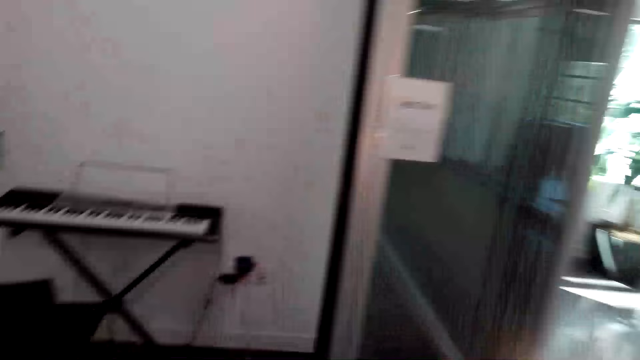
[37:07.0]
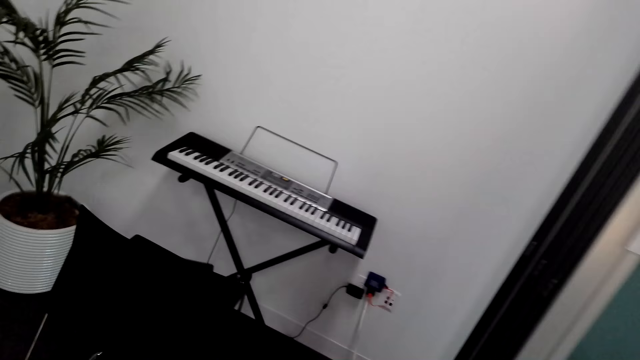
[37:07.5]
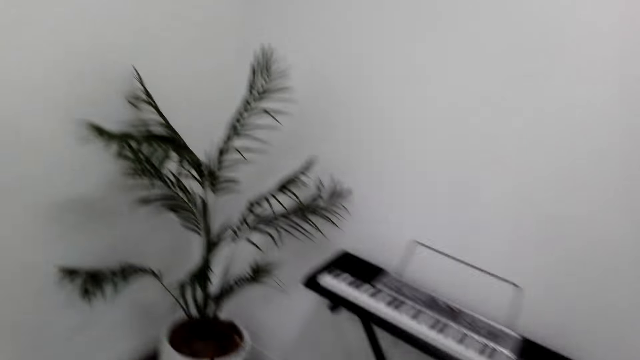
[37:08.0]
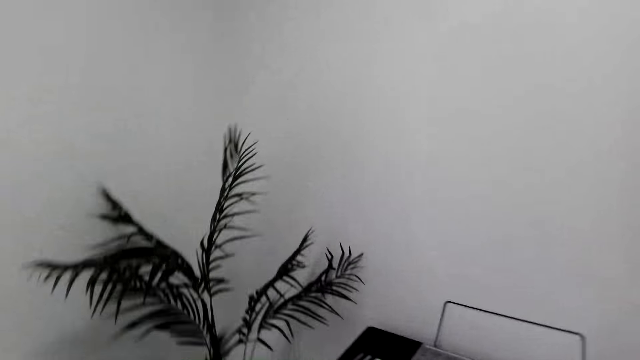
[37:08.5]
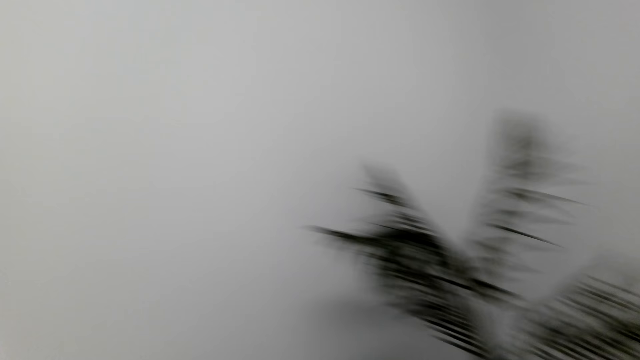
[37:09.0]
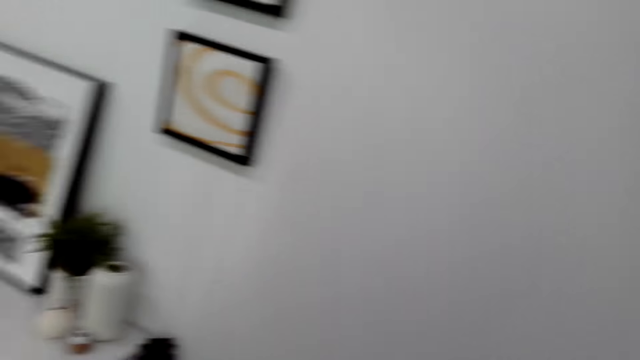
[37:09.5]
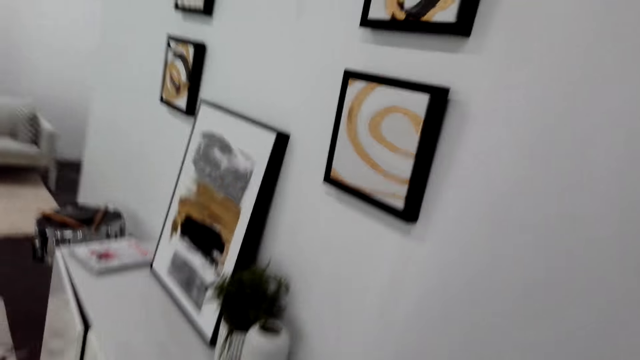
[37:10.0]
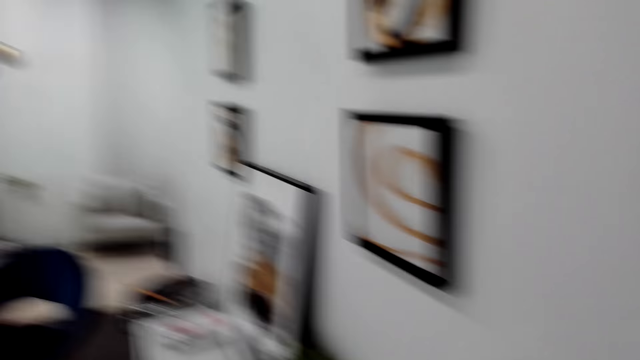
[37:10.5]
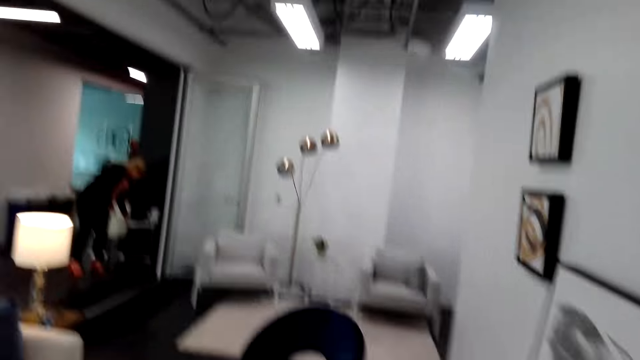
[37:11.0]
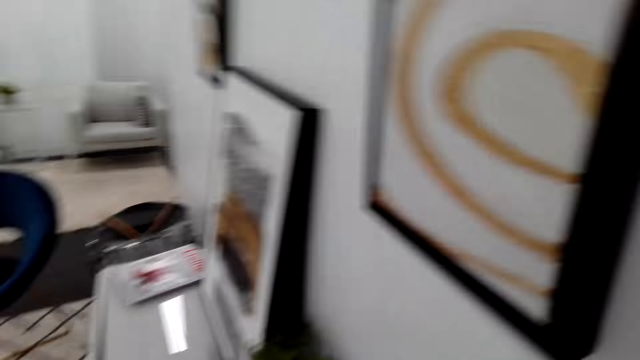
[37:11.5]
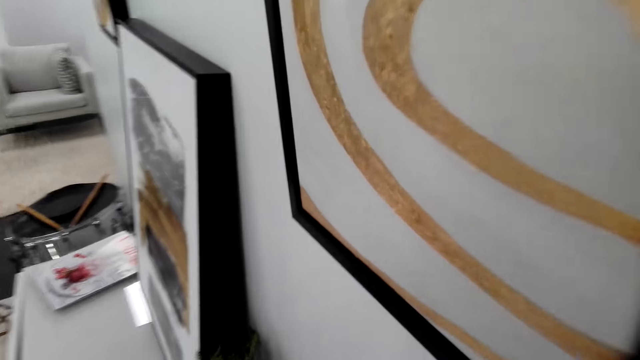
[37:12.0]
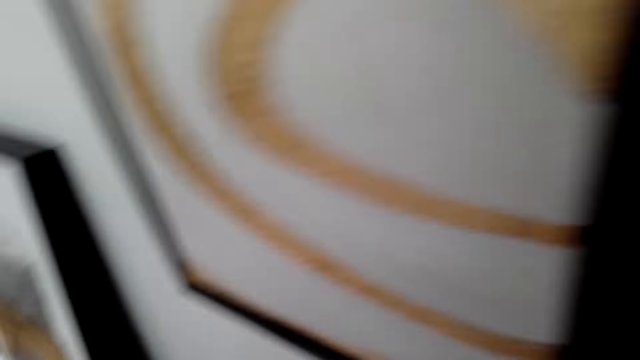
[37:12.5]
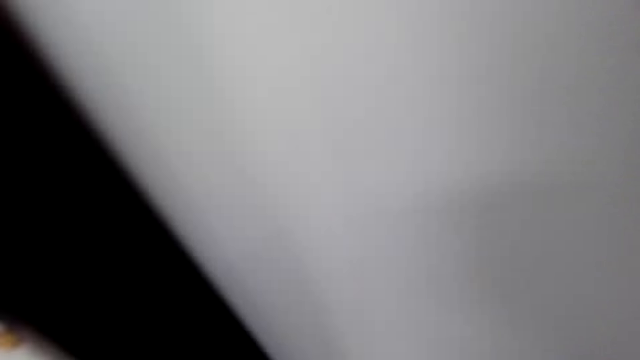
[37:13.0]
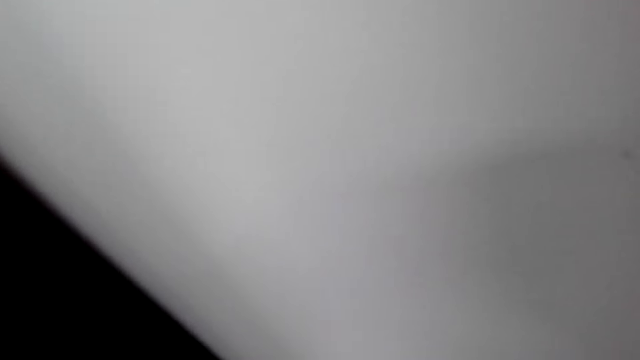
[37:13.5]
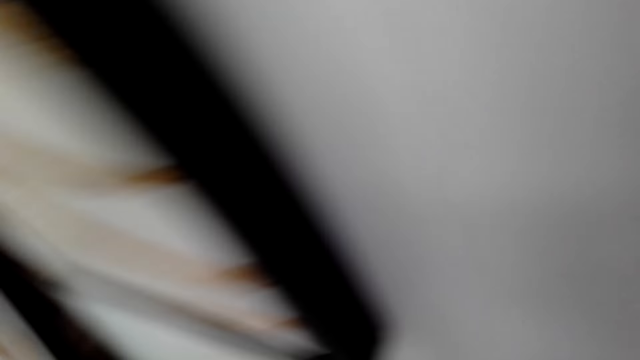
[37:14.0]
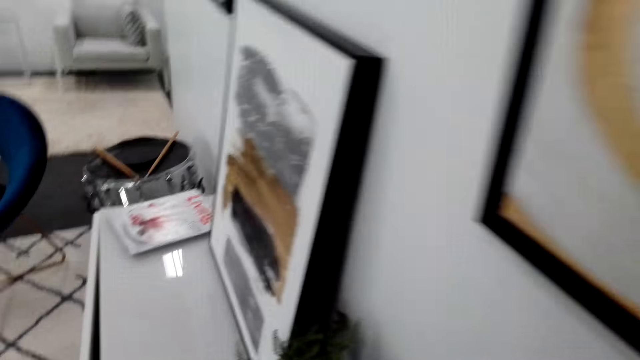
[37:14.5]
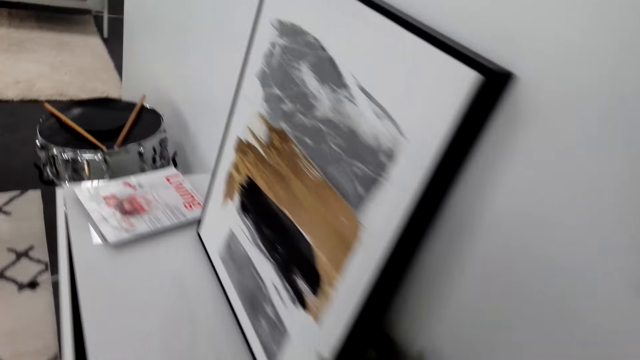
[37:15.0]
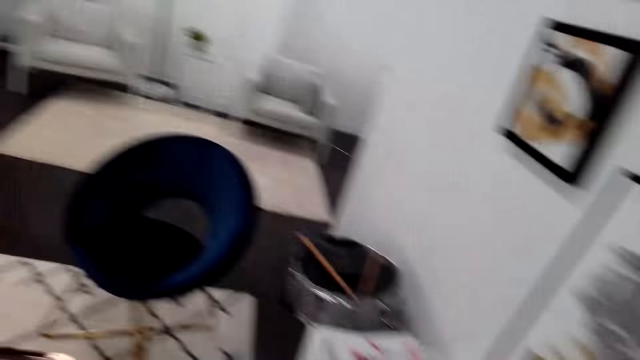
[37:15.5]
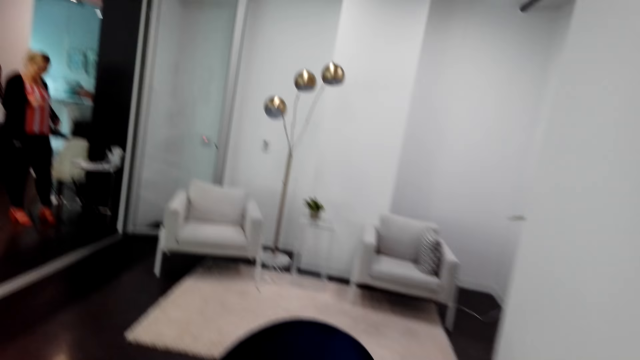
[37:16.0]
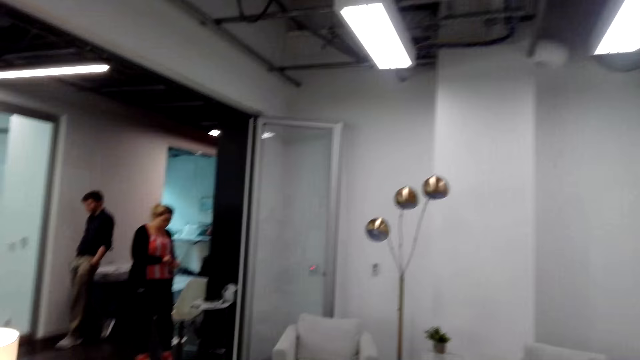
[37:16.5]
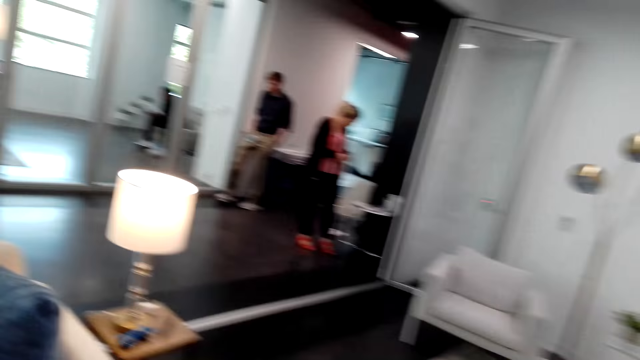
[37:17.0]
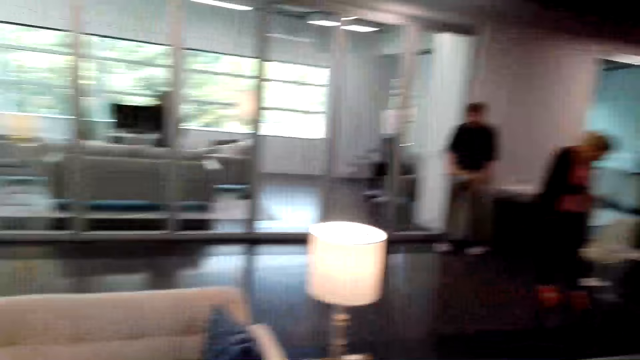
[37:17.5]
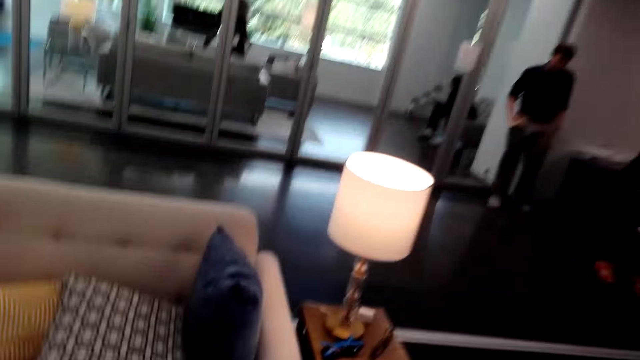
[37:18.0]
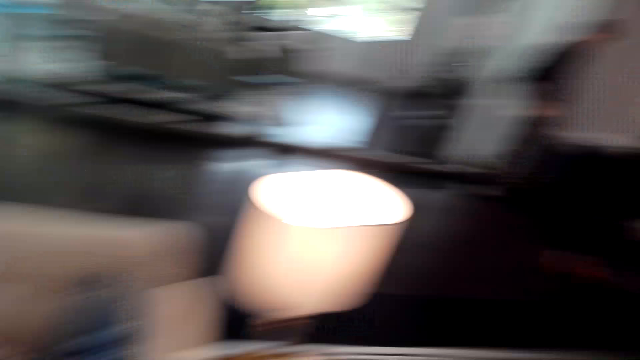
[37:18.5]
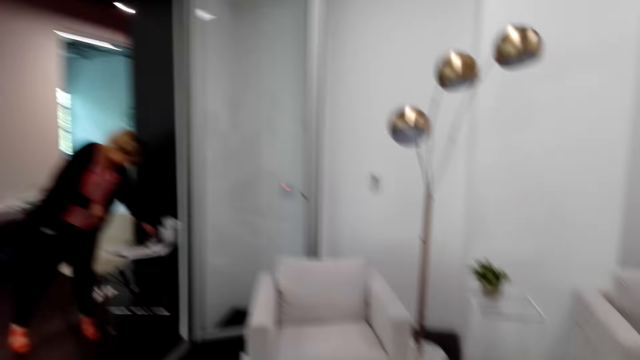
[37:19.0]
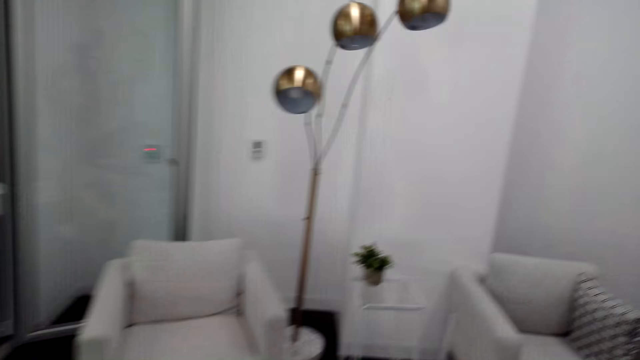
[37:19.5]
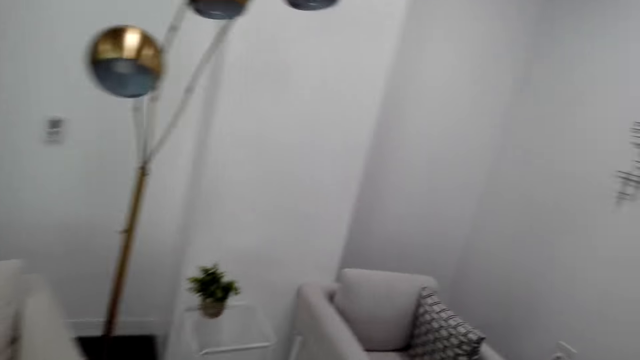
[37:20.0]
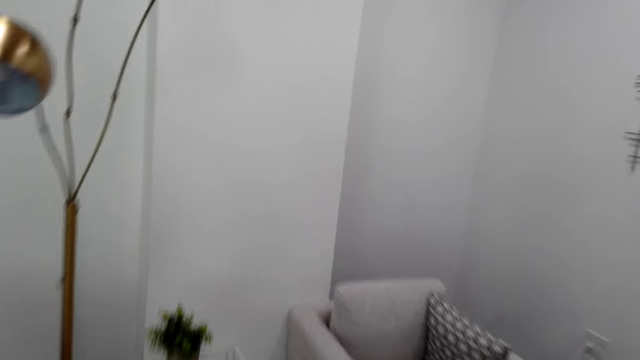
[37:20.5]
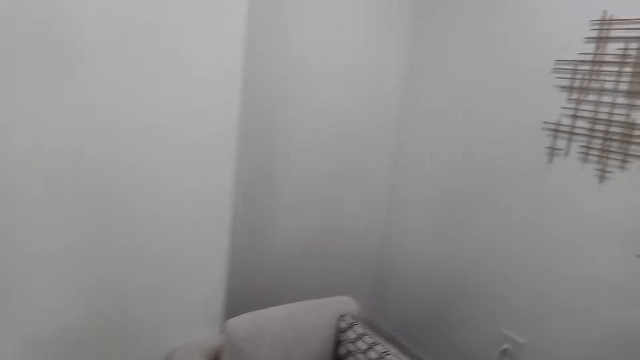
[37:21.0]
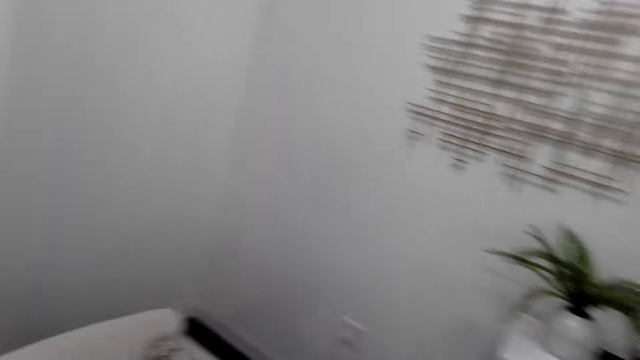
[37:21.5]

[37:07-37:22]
The camera wearer walks around the room. A lady picks something. The lady stands in the room. A man walks around the room. Another lady stands in the other room. The man walks around the room. The first lady picks something. The camera wearer walks around the room.

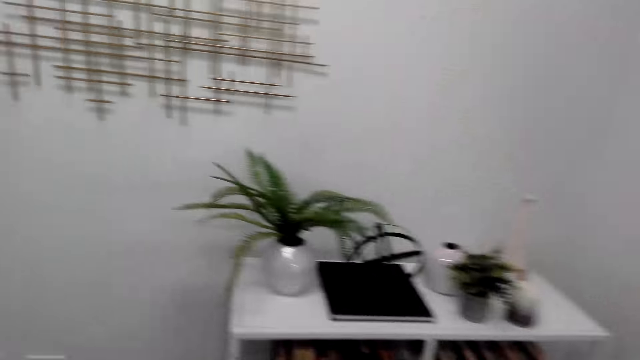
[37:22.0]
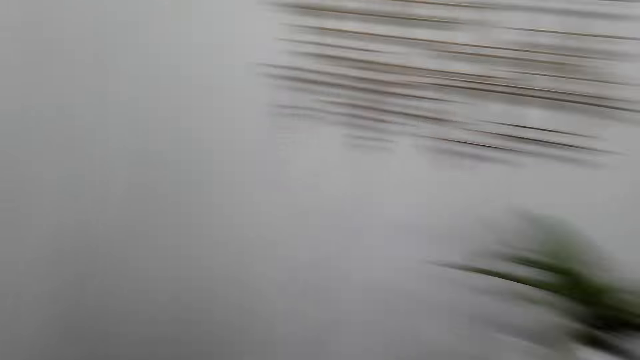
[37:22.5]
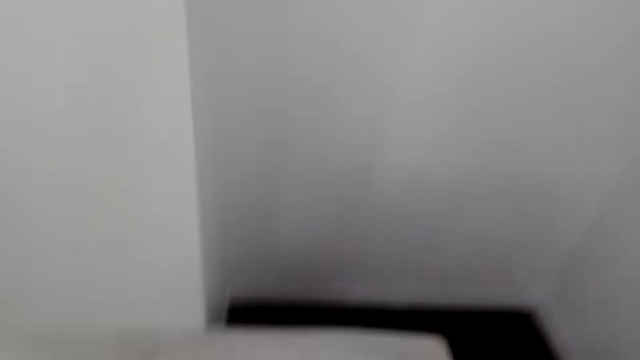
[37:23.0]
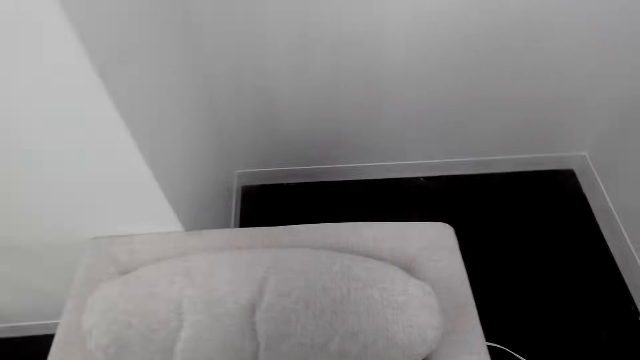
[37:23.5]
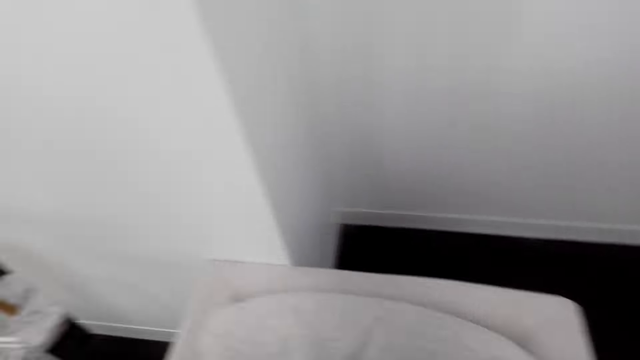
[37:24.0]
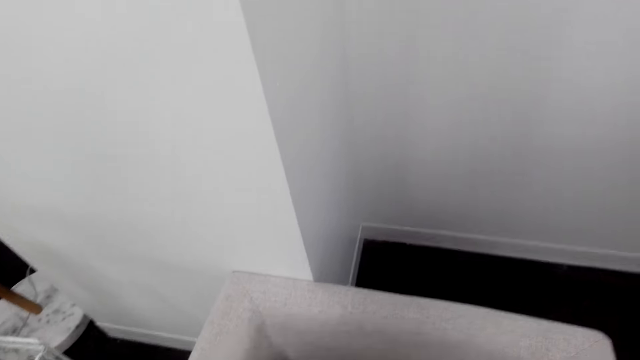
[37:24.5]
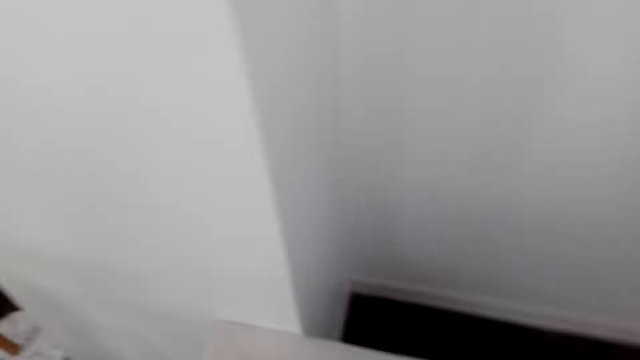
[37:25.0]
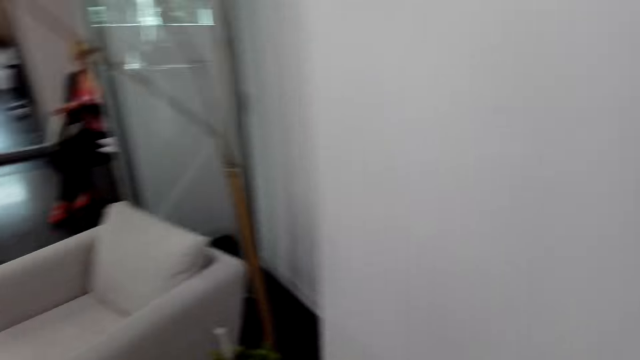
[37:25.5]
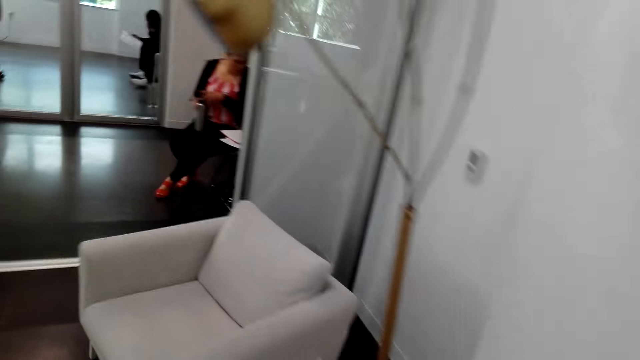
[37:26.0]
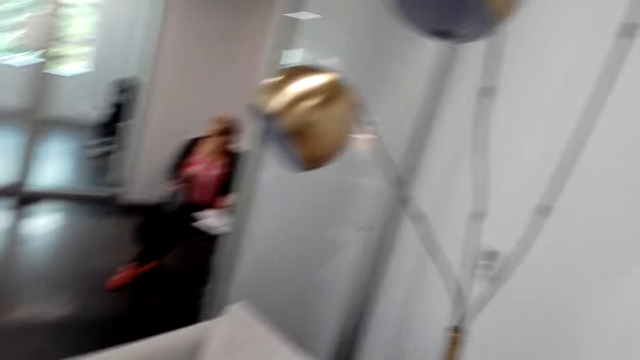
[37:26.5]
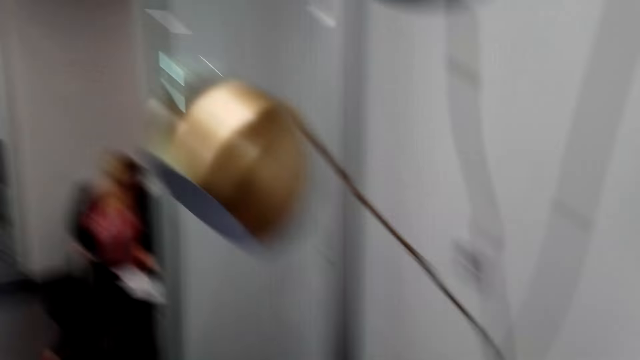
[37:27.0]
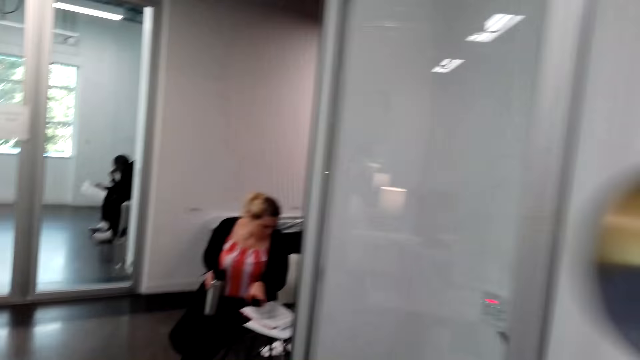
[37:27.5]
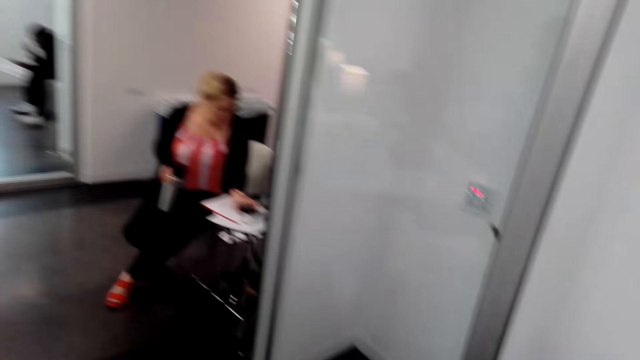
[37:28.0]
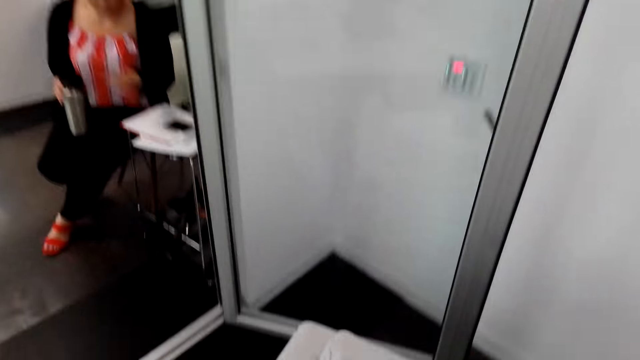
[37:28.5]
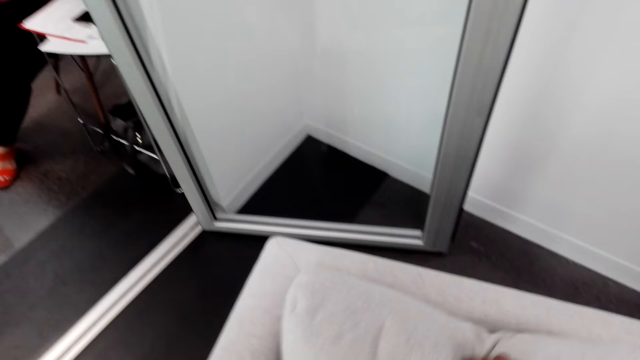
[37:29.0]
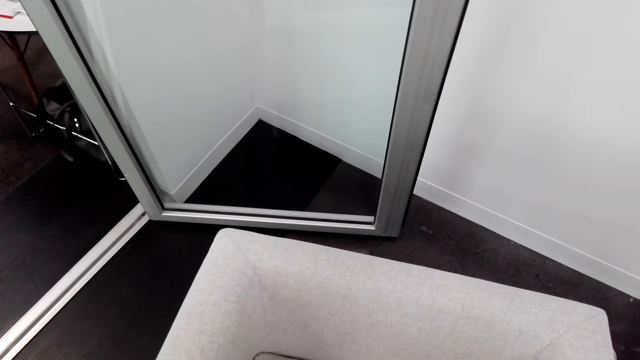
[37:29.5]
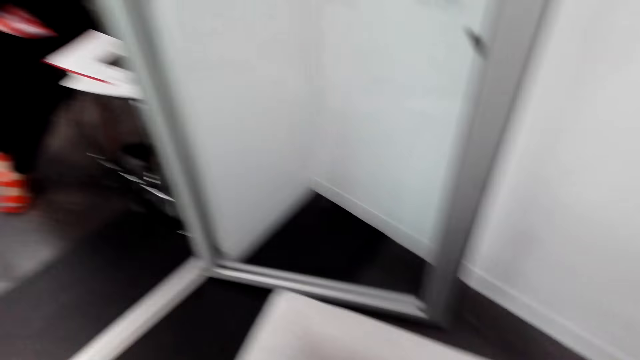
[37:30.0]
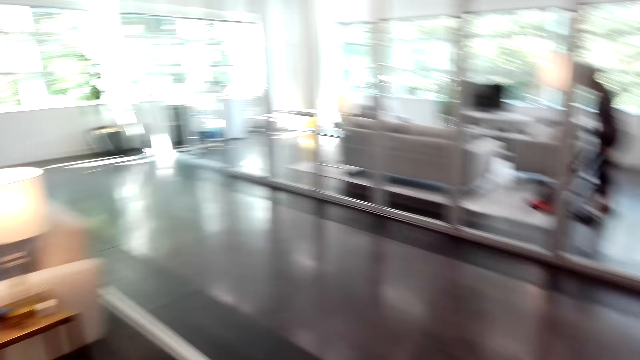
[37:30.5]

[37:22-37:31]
The camera wearer picks a cushion from the chair. A man sits in the other room. A lady stands in the other room. Another lady operates her phone. The man sits in the other room. The camera wearer picks another cushion from the chair. The other lady operates her phone. The first lady cleans the other room.
